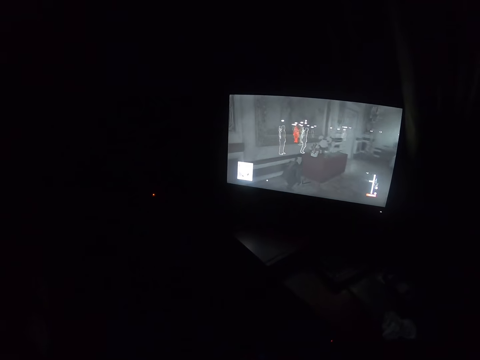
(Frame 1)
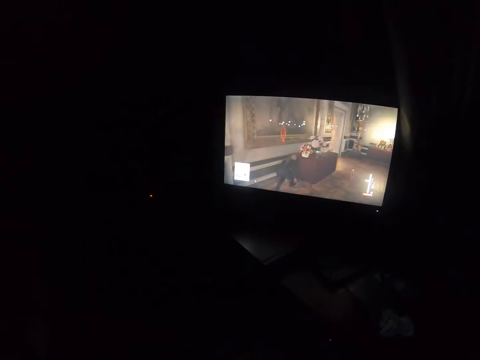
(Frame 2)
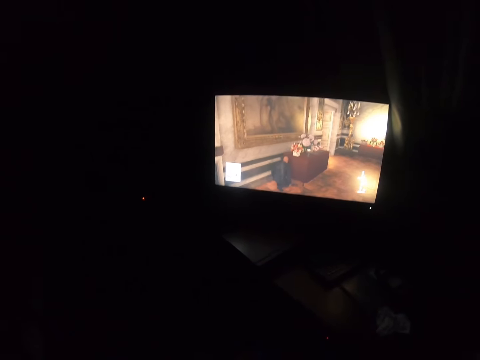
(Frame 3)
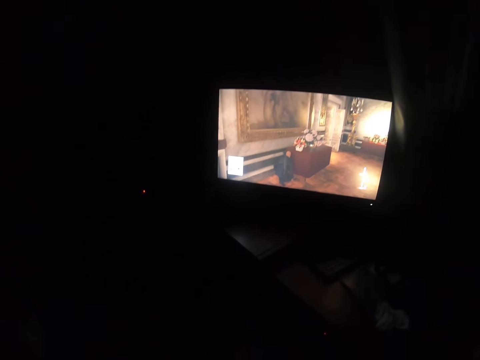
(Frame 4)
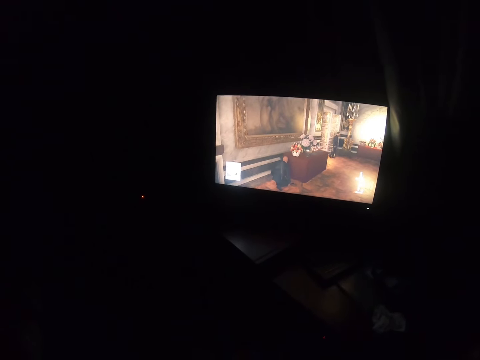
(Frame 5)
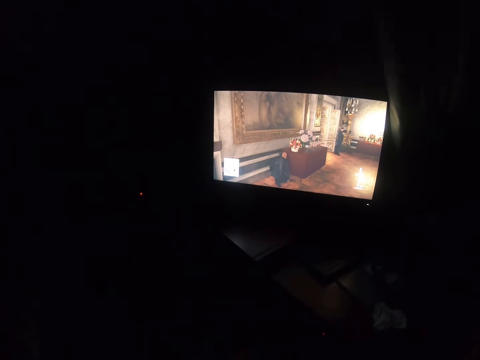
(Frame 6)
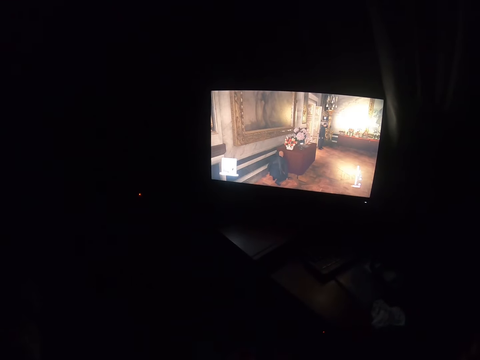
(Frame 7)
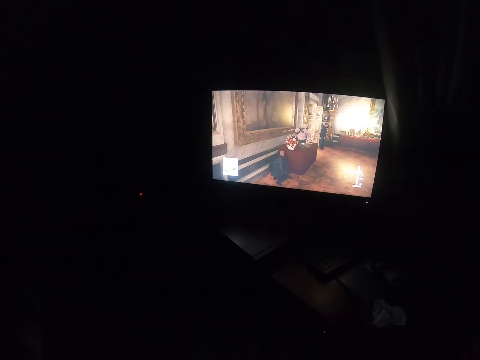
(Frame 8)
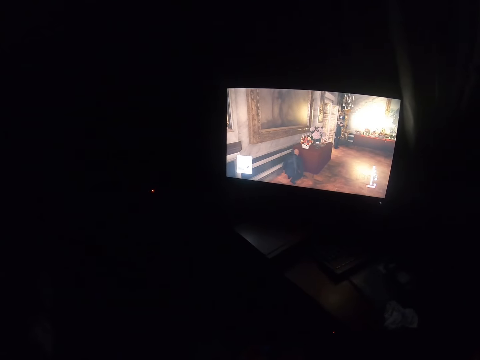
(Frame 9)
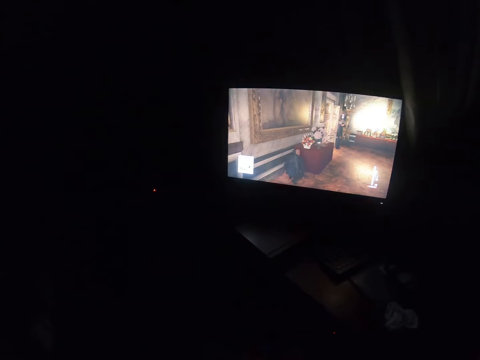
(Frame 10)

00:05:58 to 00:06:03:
The camera wearer looks at the screen.

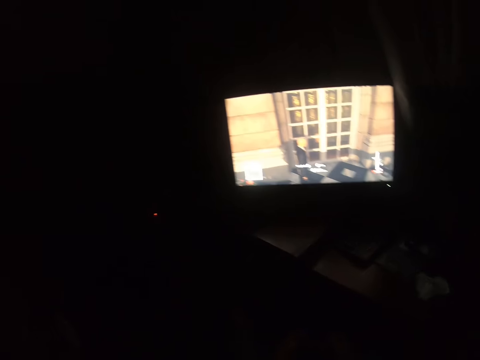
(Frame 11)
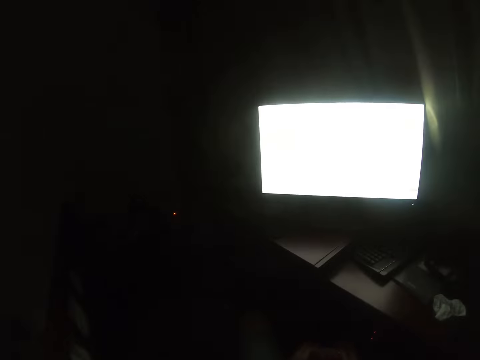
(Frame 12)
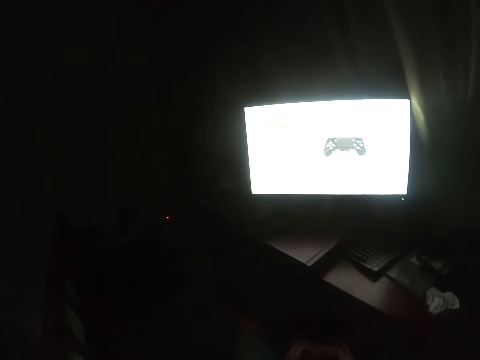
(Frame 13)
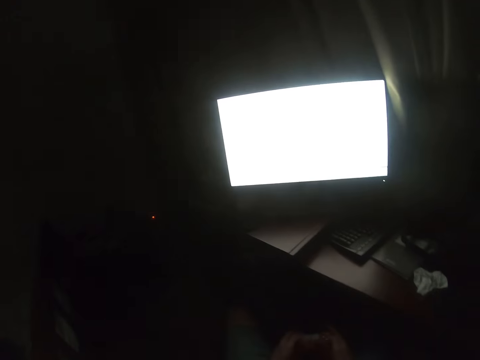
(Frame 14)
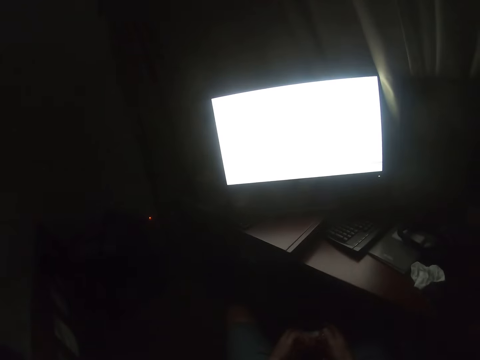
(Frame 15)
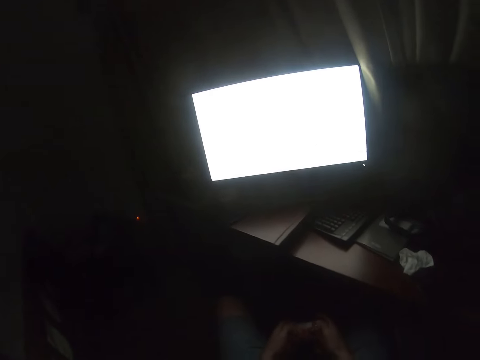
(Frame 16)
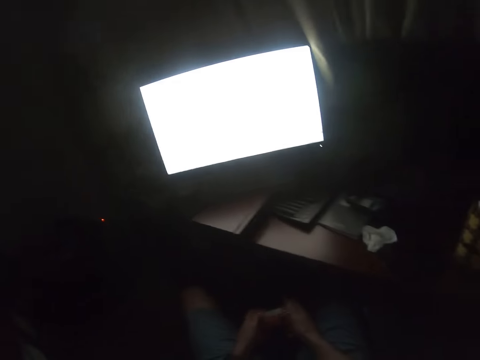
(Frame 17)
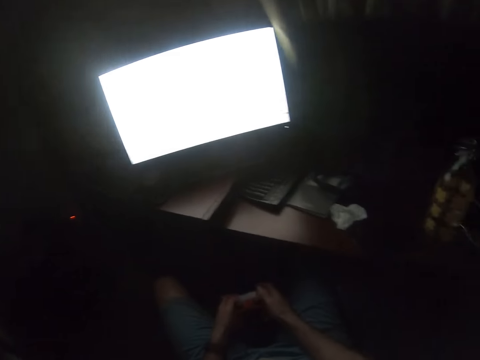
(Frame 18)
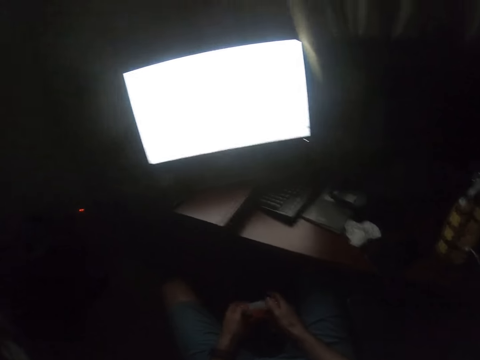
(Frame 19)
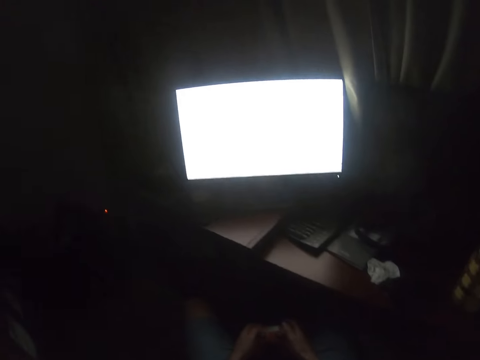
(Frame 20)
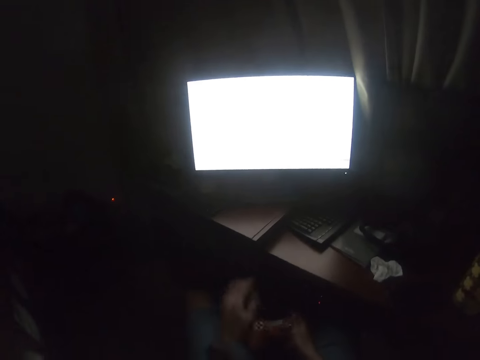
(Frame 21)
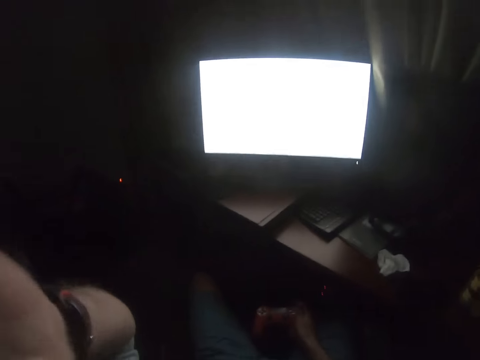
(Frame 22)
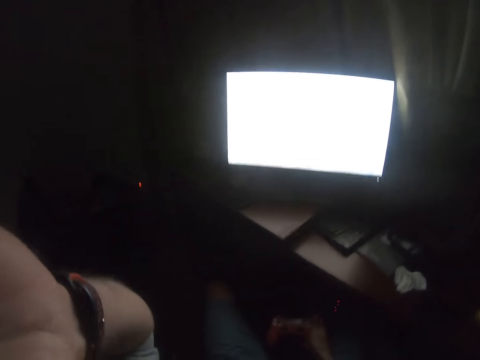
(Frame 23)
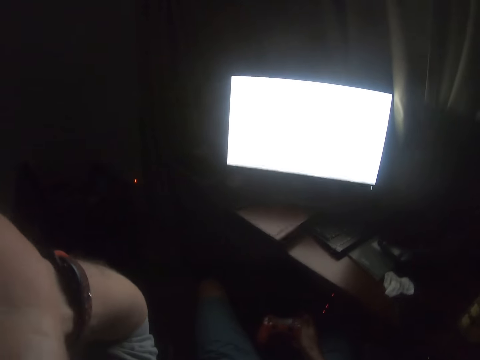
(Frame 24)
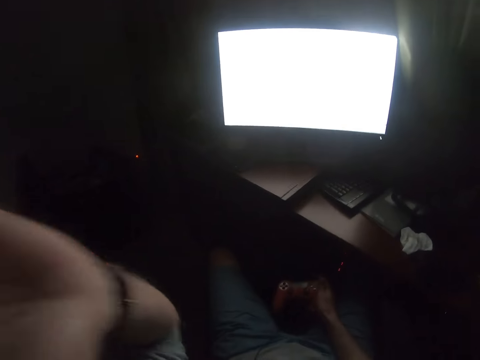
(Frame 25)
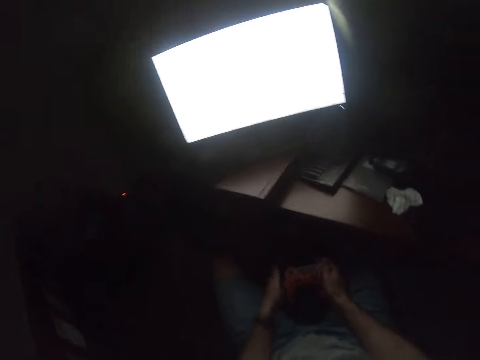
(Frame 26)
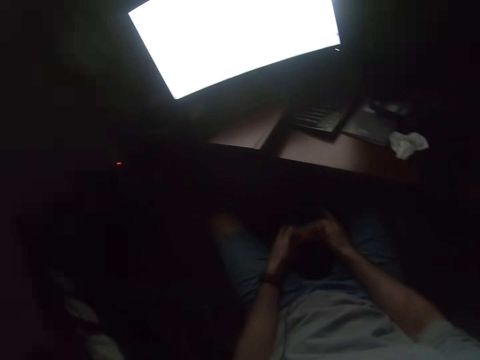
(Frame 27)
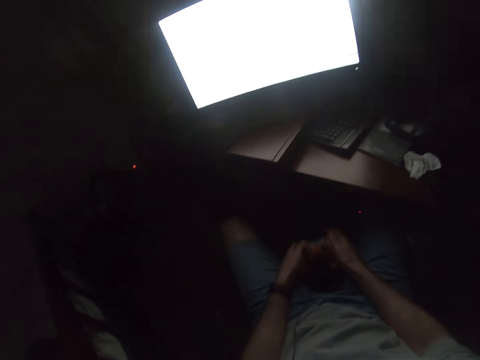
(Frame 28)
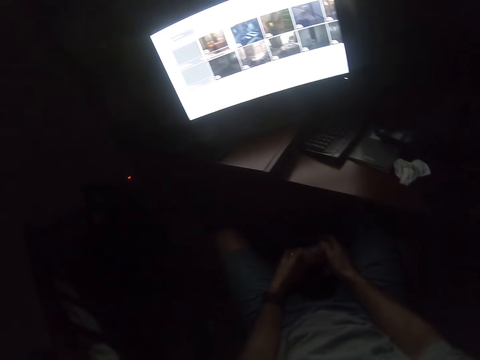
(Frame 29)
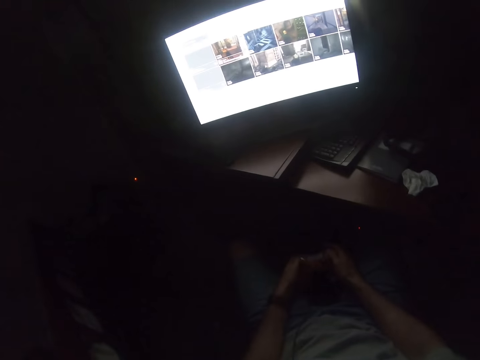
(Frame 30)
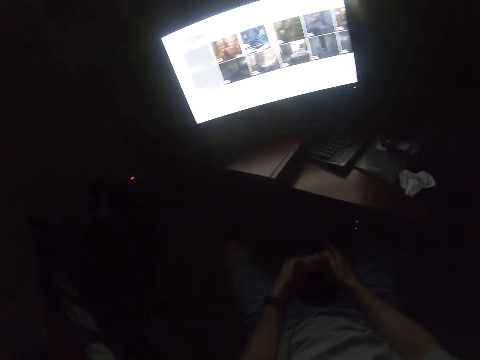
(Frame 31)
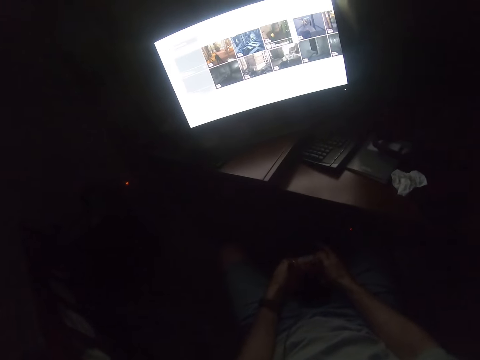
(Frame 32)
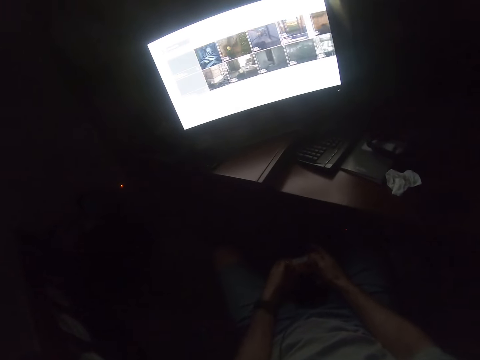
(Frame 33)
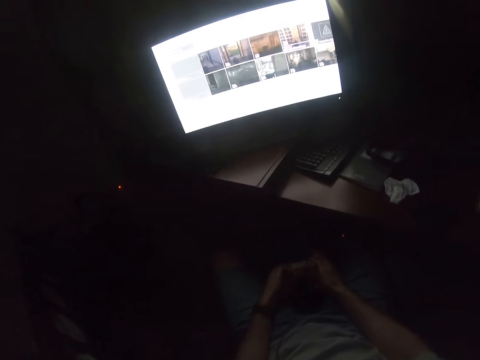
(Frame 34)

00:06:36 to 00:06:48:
The camera wearer presses the game controller. He scratches his head with the left hand. He fixes the camera on the head. He presses the game controller. He operates a TV with a gamepad.

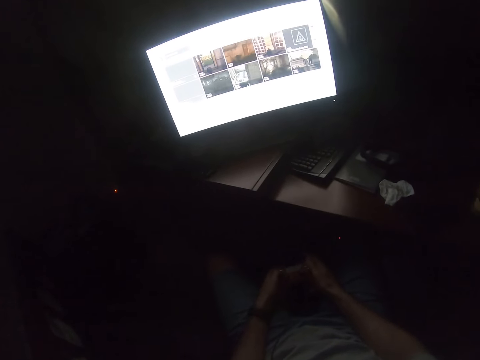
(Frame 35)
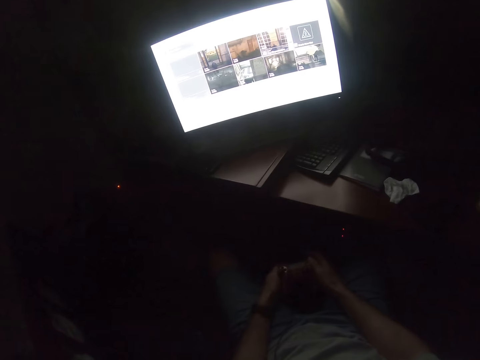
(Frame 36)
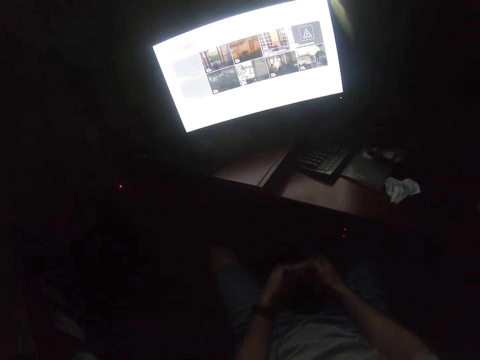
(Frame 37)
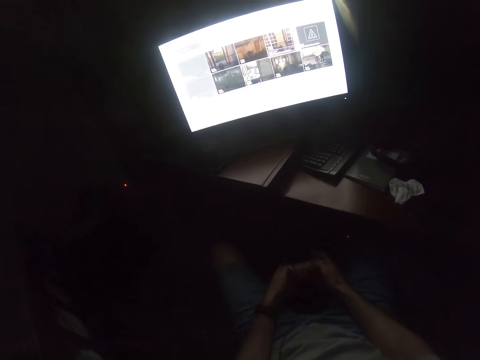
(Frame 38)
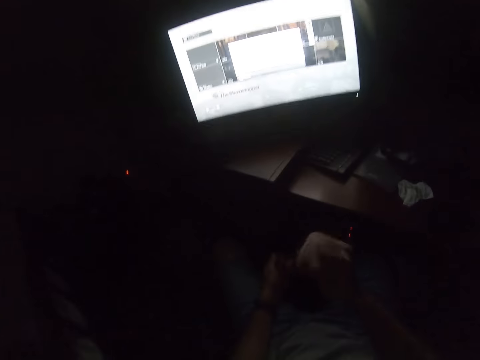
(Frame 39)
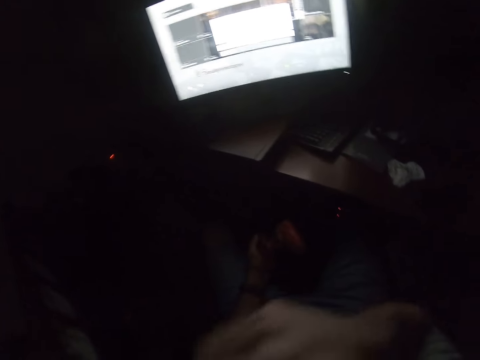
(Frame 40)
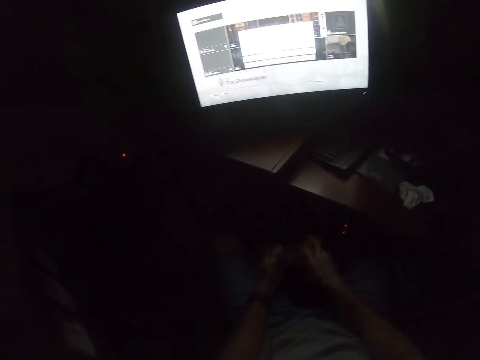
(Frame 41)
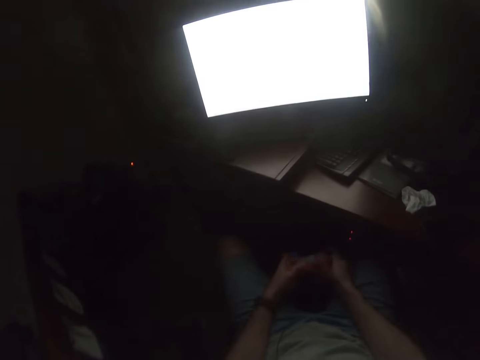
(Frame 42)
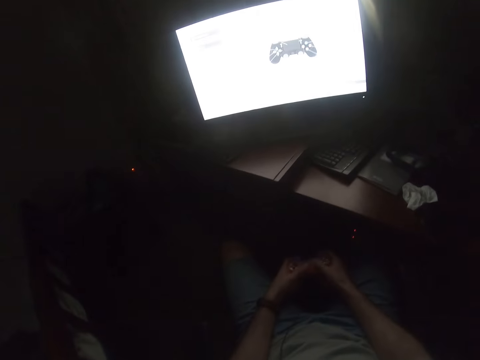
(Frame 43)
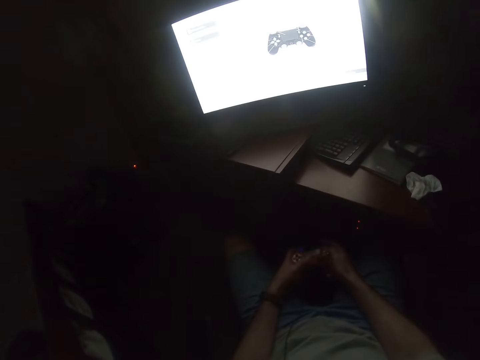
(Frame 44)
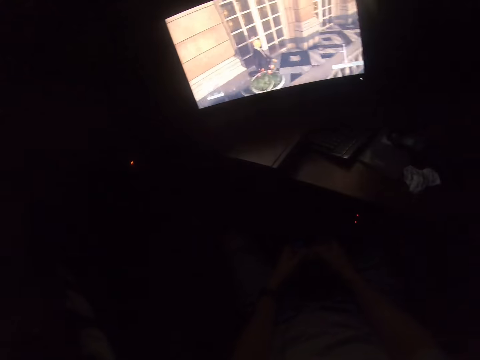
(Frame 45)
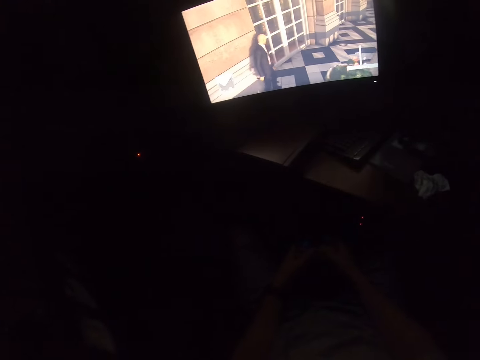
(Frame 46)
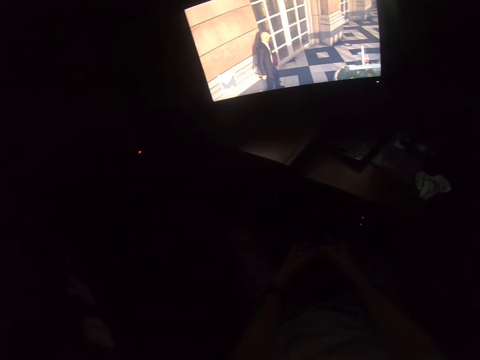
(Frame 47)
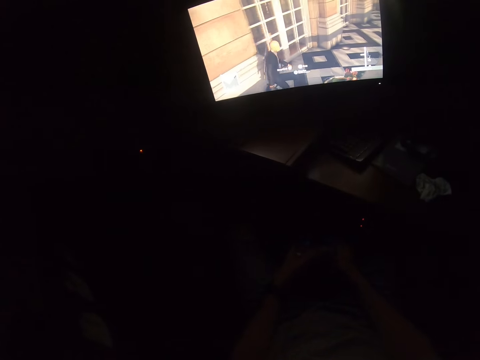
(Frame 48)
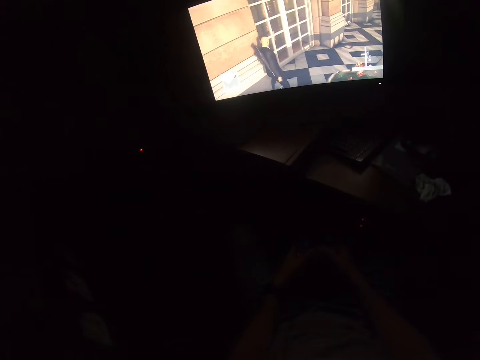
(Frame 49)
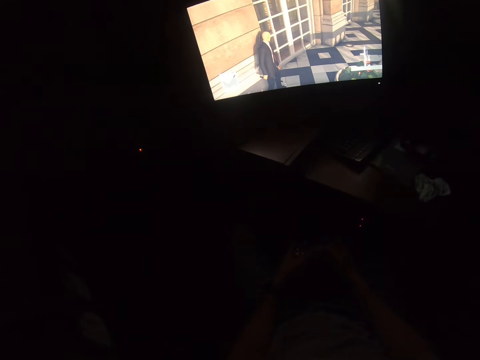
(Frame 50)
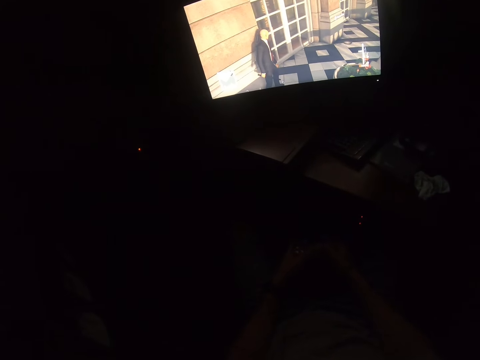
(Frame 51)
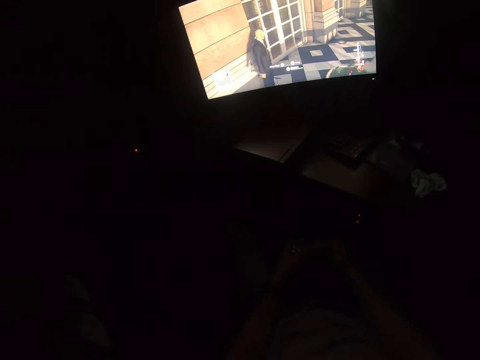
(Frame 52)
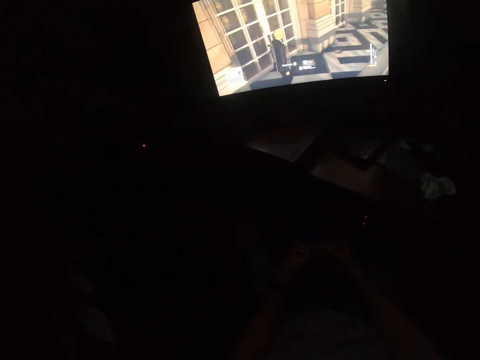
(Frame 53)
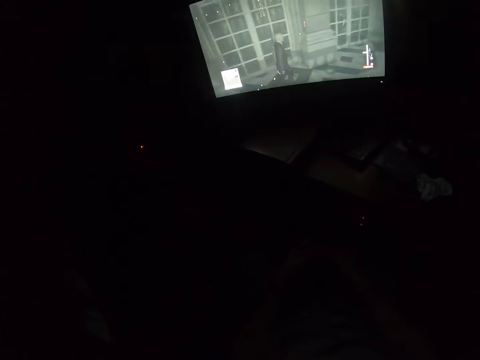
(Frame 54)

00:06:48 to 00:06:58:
The camera wearer touches his face with the right hand. He plays a video game with a gamepad. He presses the game controller. He looks at the screen. He presses the game controller.
